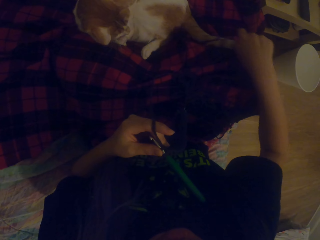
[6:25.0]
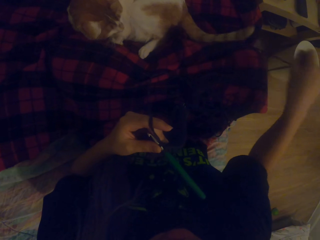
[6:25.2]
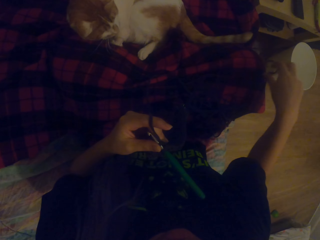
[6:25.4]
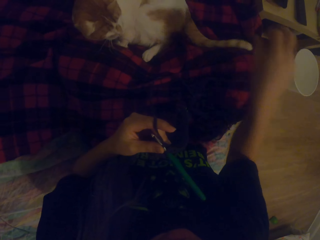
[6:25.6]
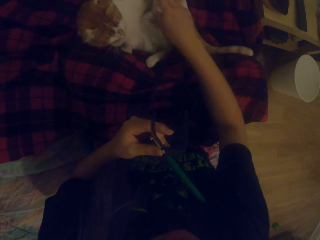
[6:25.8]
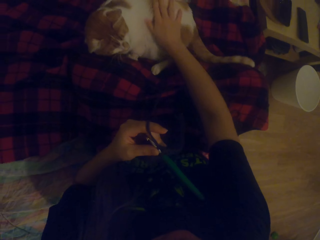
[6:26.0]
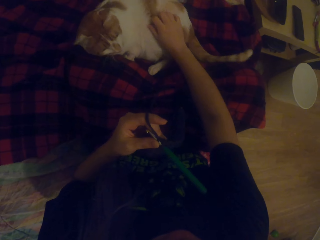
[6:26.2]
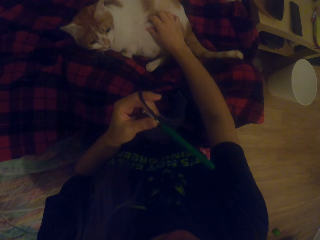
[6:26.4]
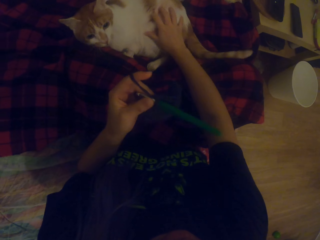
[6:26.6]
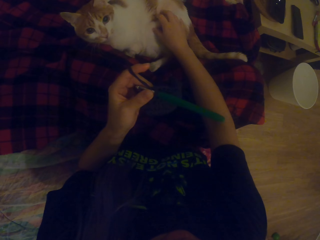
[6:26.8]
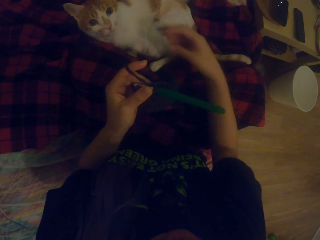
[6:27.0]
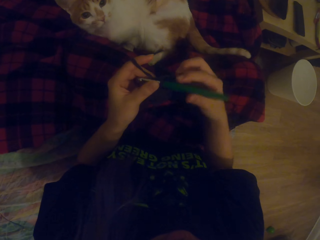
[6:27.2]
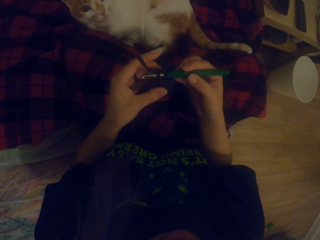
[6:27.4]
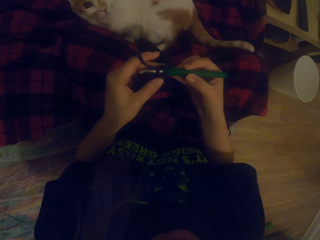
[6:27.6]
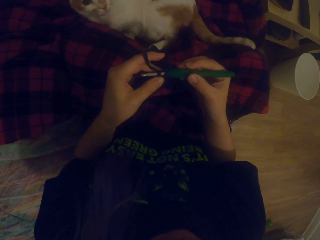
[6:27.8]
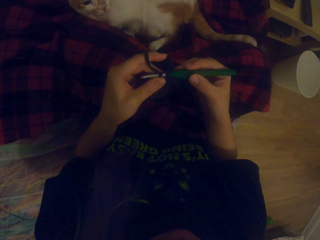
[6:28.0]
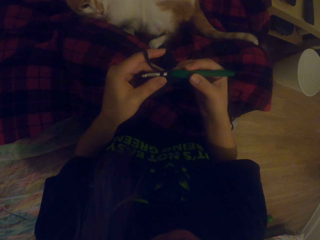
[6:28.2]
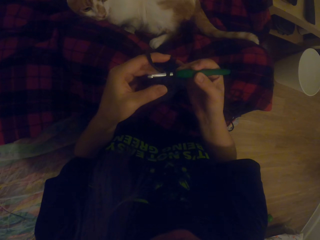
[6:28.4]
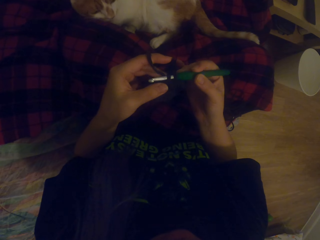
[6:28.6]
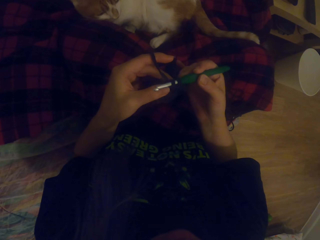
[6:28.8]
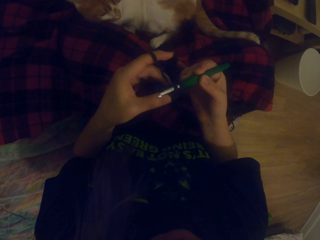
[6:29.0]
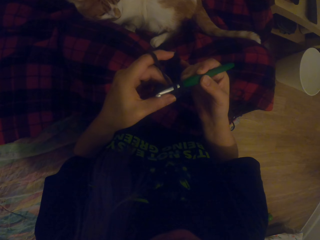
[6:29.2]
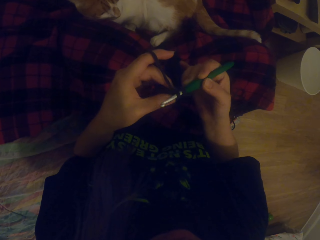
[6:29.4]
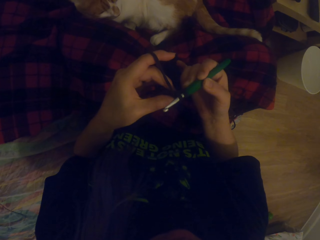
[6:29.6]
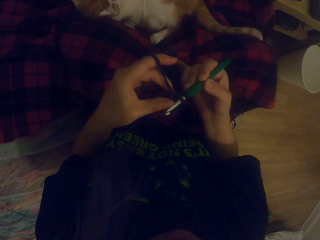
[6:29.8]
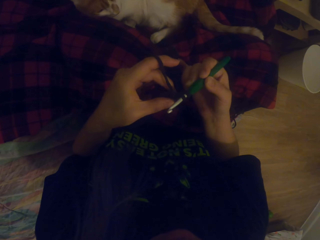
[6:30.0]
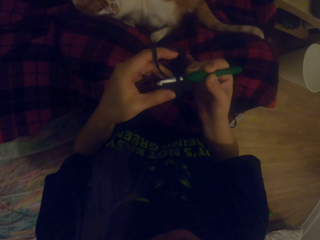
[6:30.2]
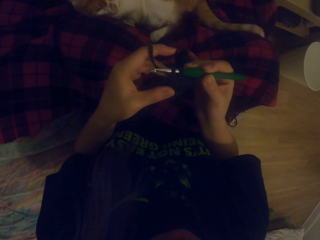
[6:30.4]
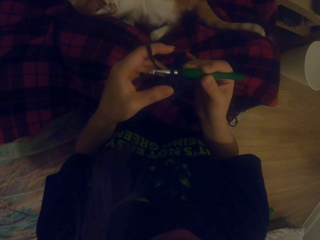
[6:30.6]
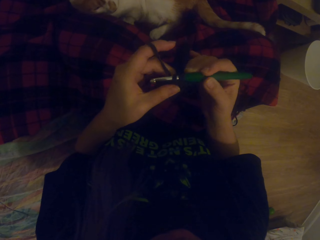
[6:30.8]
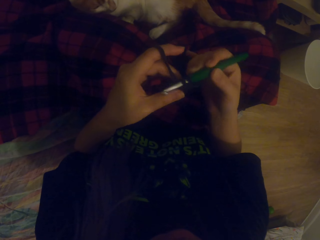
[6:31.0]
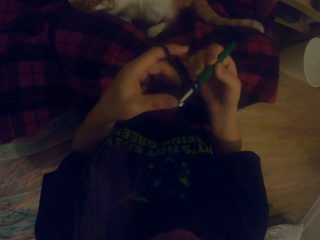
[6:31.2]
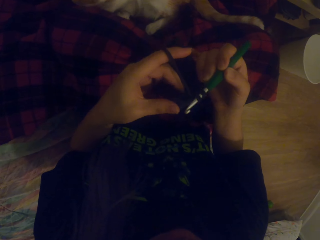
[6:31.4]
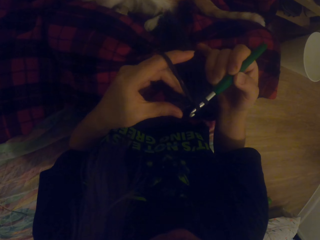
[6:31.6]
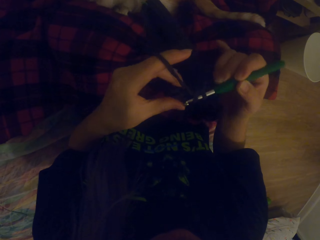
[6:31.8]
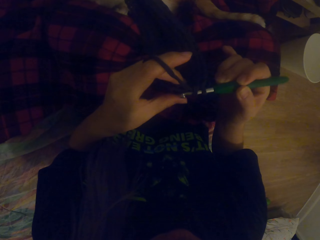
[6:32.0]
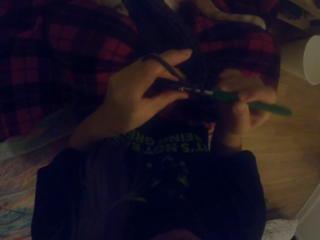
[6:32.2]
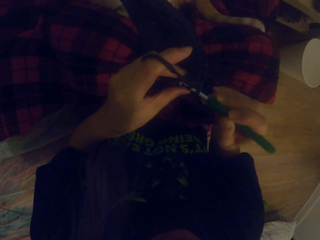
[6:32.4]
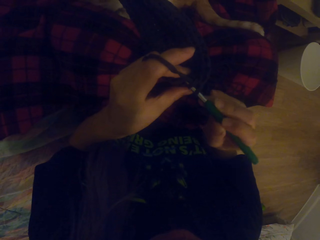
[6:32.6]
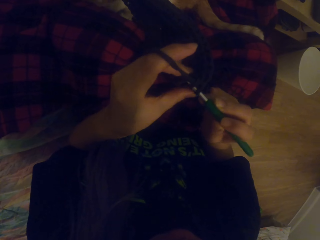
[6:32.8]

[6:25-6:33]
The camera wearer touches the cat. They knit the thread with a crochet.

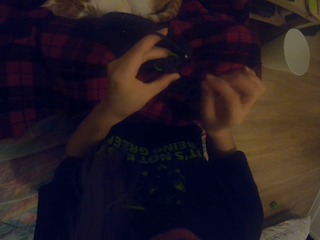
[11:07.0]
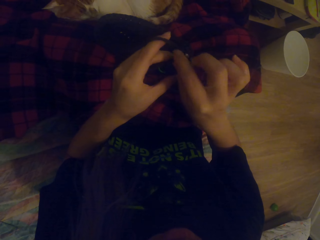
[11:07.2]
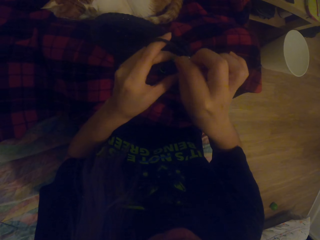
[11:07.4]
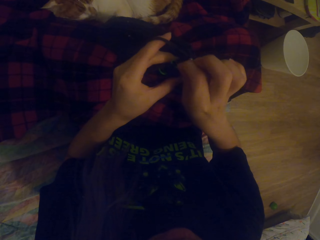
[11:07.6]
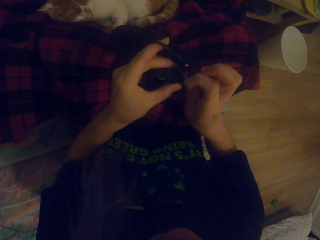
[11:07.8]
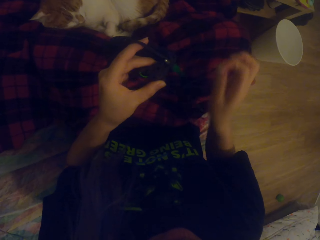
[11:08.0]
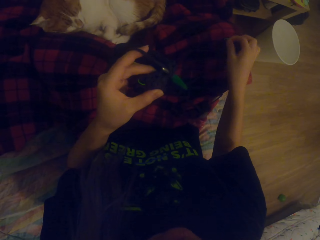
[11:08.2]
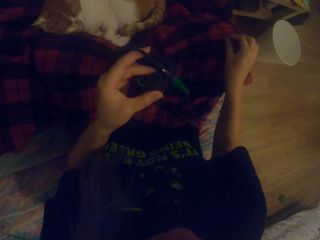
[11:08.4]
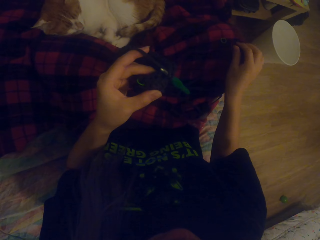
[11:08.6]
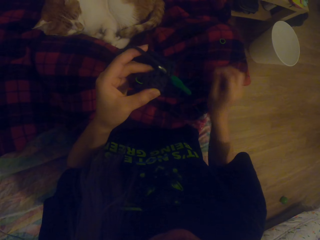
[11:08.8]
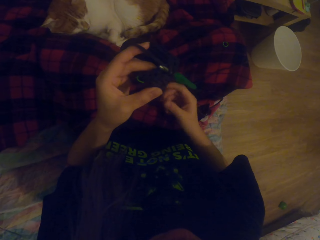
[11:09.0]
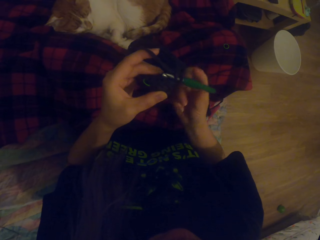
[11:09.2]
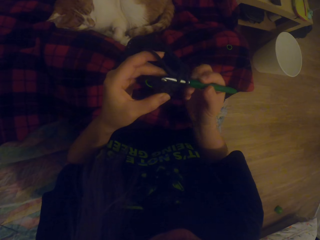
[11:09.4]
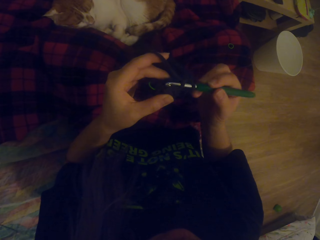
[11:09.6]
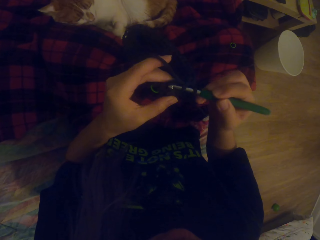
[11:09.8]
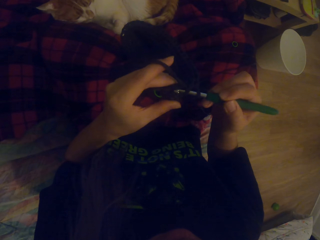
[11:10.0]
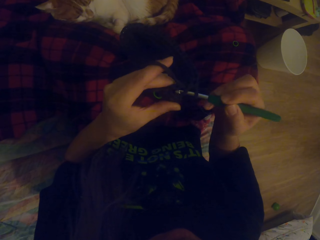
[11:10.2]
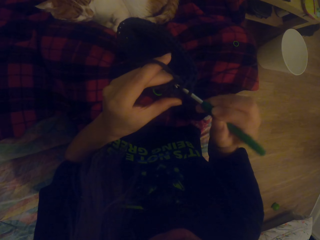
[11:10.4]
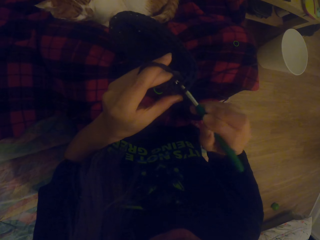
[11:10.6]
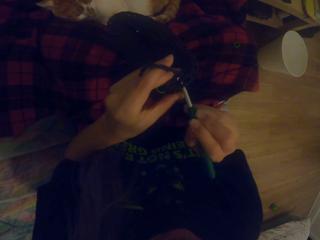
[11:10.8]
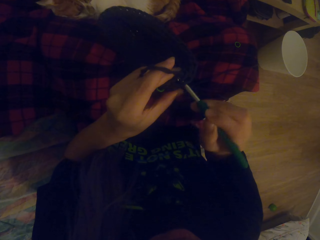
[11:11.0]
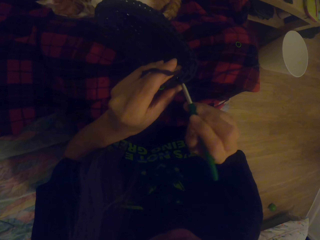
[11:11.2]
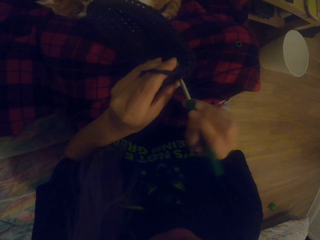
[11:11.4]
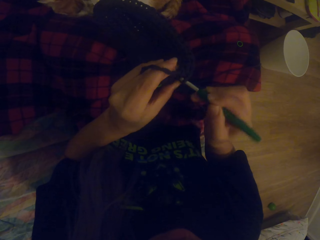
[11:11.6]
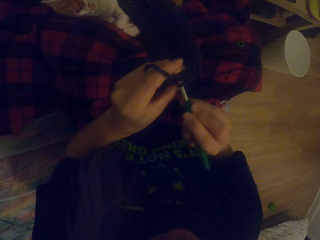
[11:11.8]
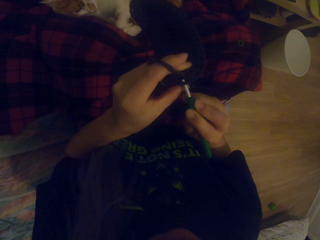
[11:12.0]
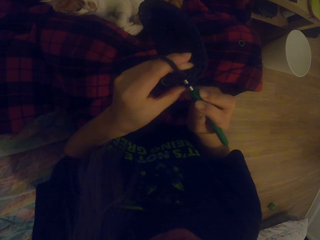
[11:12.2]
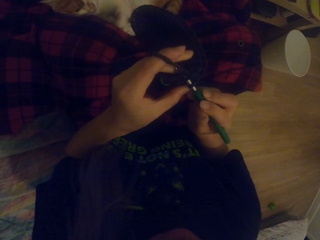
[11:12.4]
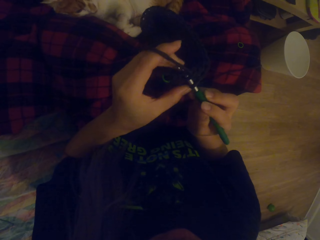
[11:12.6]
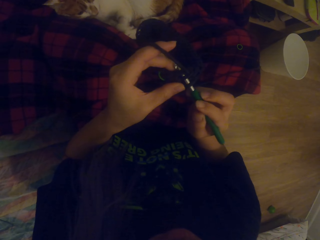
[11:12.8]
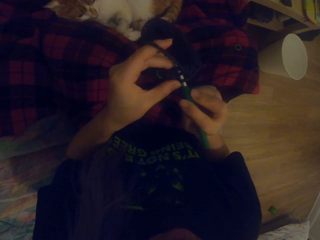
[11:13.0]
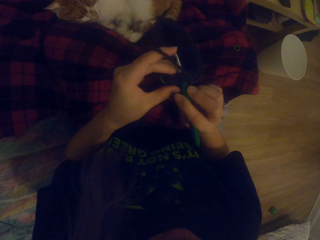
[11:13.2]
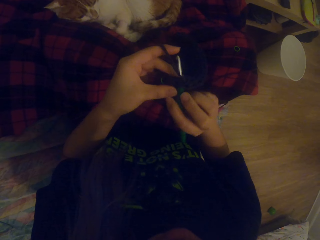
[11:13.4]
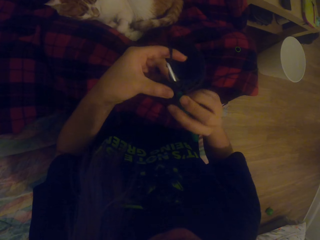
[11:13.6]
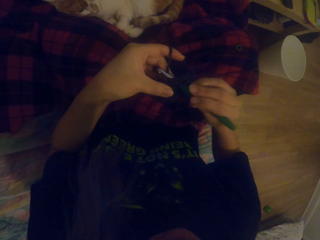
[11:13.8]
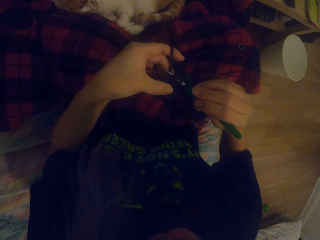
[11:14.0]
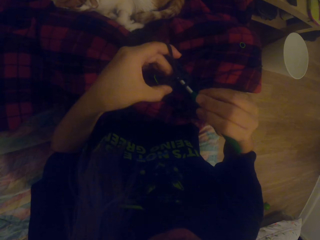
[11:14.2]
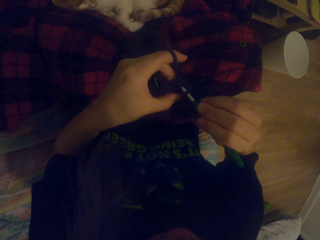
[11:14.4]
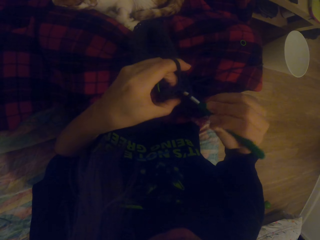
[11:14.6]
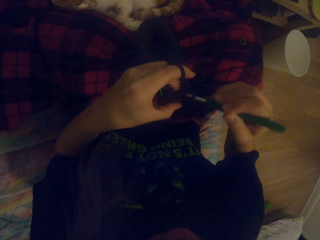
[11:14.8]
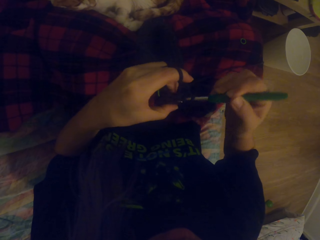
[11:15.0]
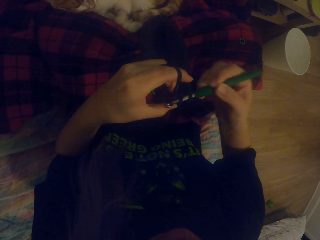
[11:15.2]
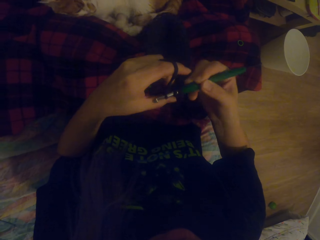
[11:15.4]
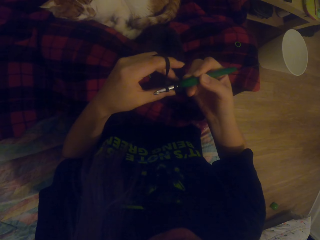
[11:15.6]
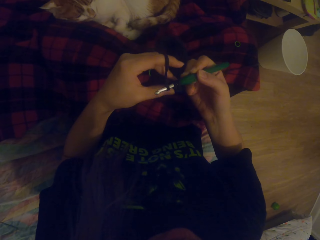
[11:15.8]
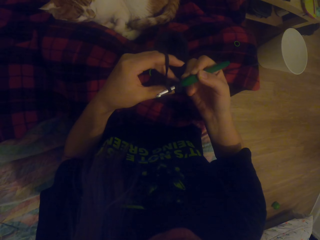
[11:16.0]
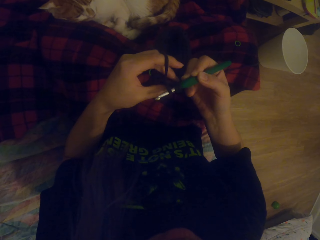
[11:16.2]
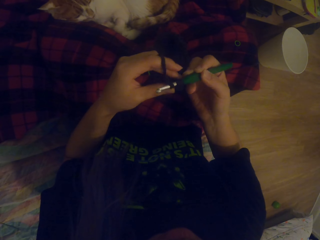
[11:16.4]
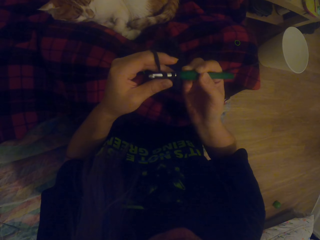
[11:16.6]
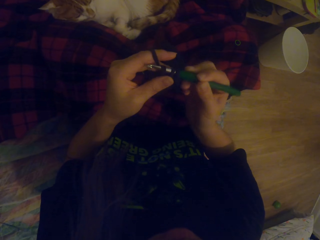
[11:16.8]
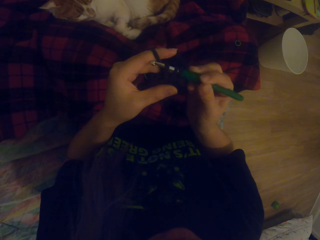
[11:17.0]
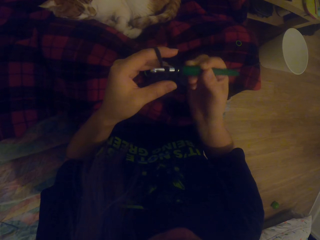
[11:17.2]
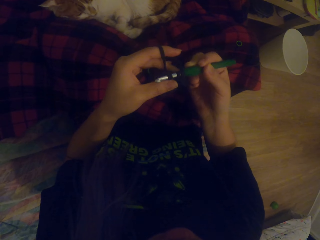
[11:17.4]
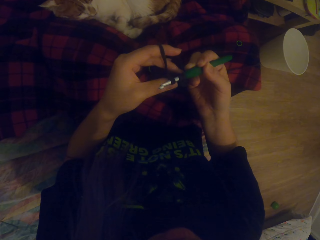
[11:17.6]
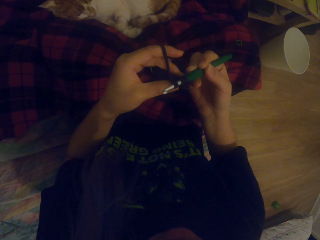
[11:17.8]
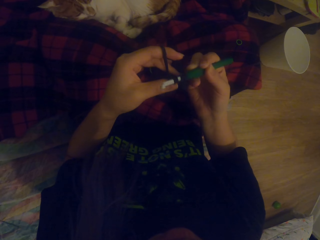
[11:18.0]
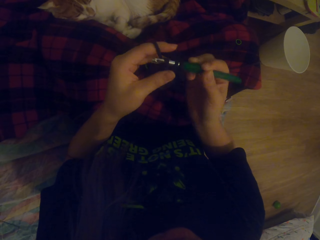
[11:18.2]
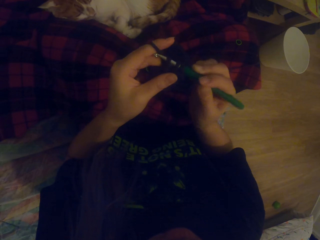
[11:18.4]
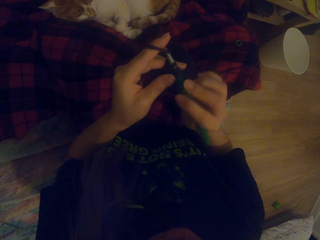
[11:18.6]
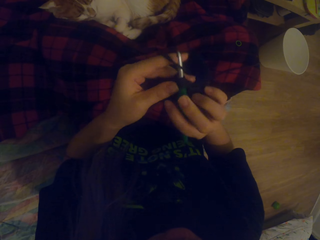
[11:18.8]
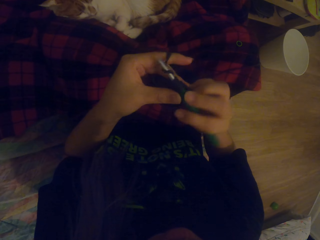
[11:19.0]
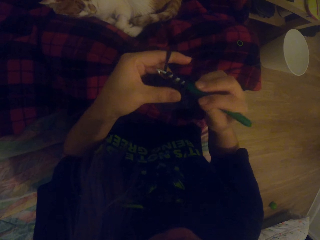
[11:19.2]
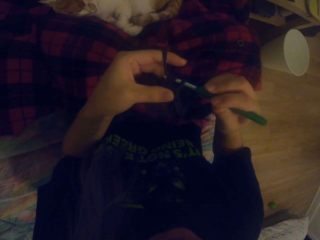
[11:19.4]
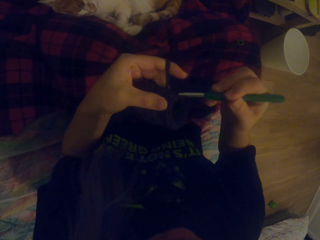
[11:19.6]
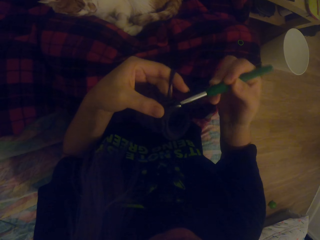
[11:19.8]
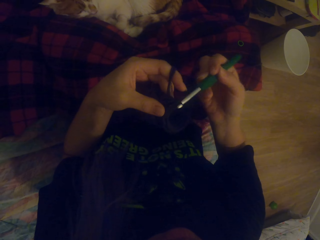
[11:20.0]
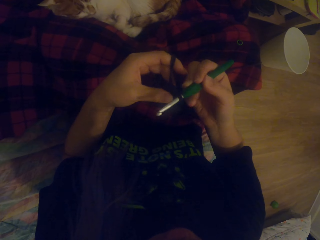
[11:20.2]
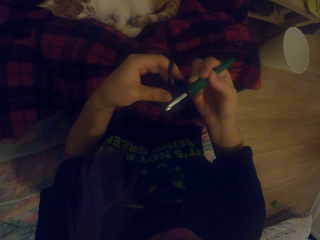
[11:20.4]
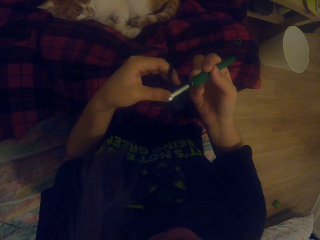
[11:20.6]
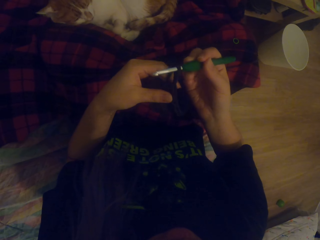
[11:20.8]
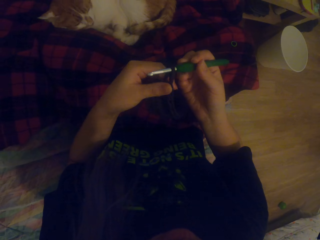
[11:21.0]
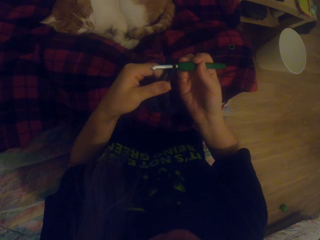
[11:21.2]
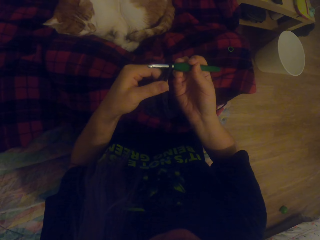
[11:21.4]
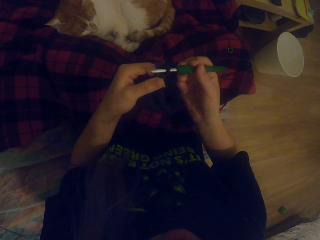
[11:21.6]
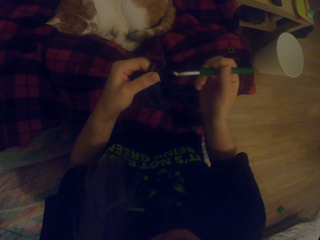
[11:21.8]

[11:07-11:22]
The camera wearer removes something. They put something down. They sew.
